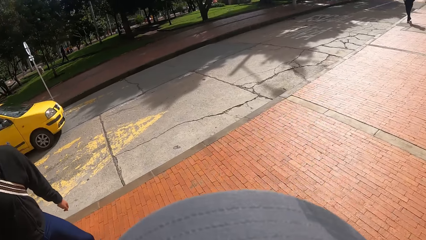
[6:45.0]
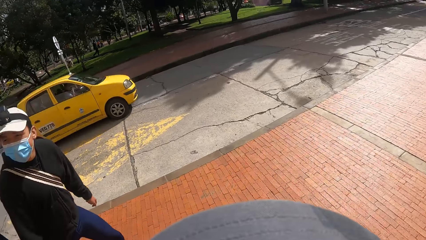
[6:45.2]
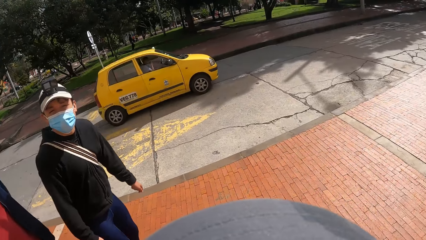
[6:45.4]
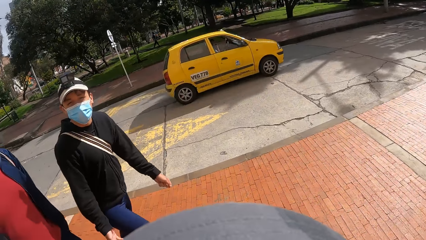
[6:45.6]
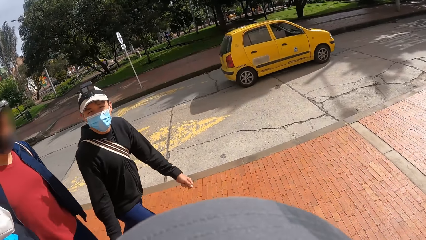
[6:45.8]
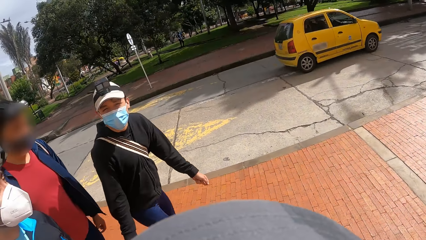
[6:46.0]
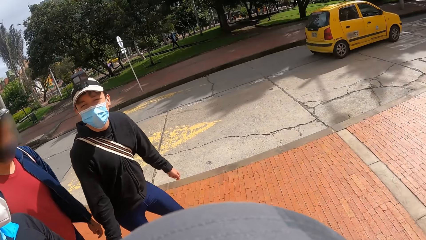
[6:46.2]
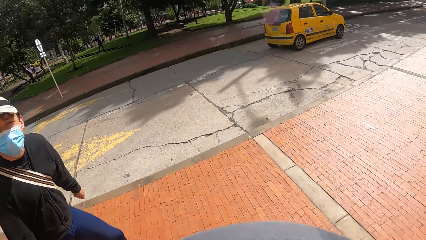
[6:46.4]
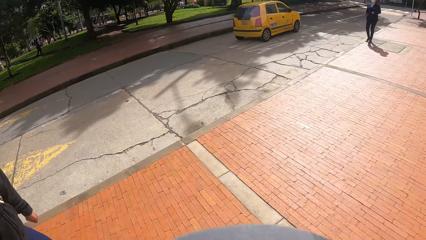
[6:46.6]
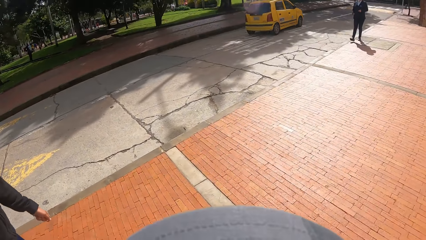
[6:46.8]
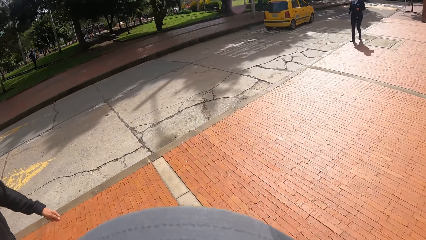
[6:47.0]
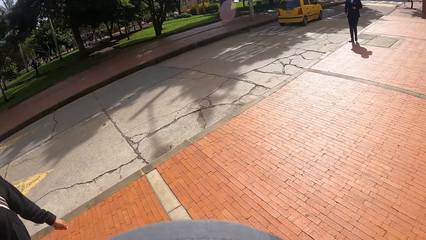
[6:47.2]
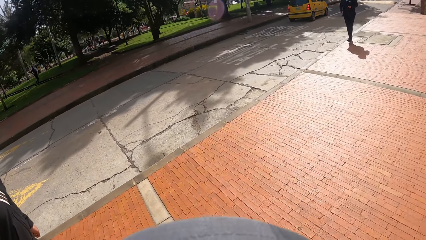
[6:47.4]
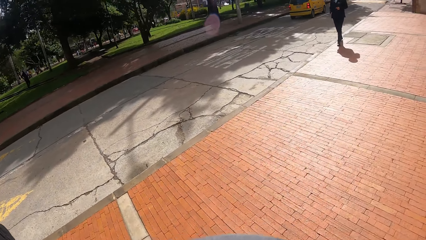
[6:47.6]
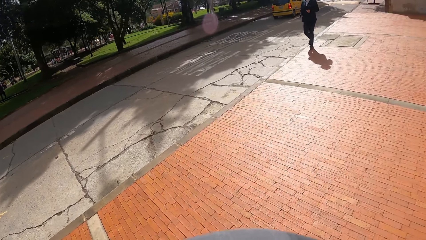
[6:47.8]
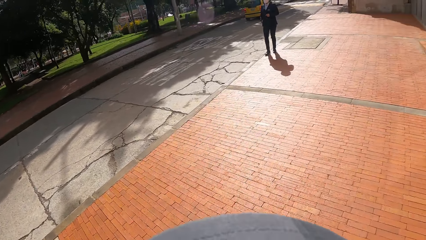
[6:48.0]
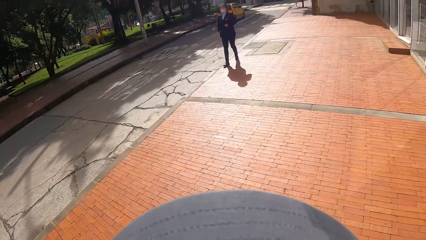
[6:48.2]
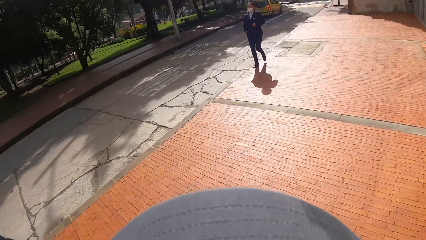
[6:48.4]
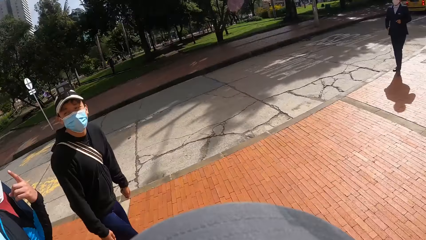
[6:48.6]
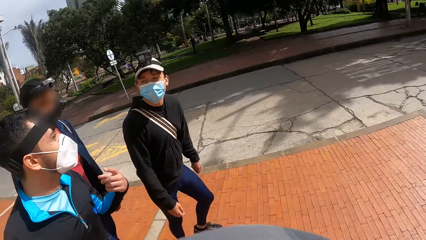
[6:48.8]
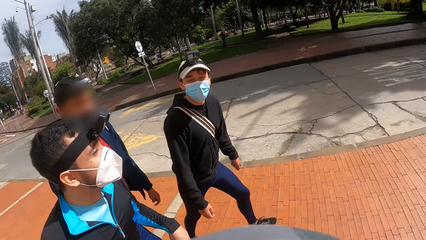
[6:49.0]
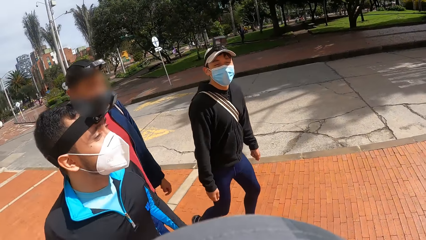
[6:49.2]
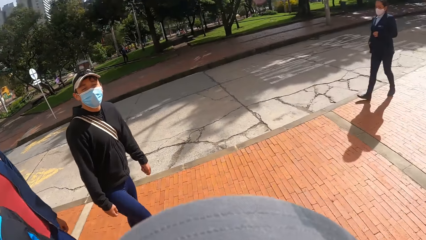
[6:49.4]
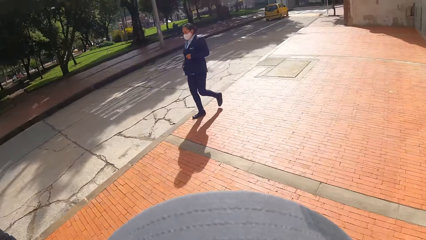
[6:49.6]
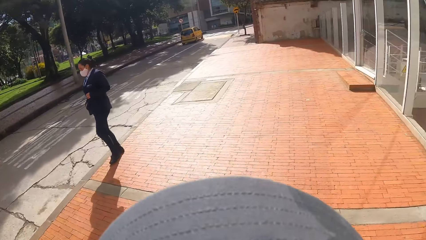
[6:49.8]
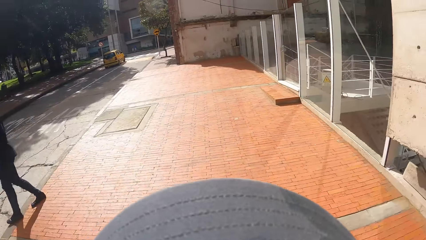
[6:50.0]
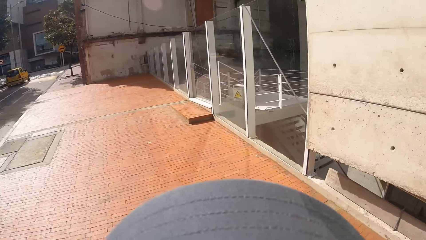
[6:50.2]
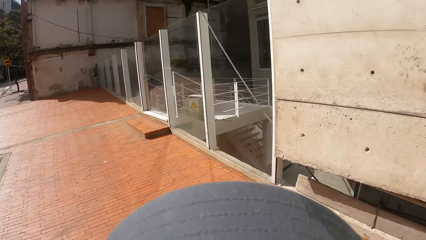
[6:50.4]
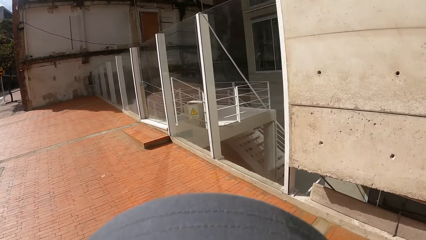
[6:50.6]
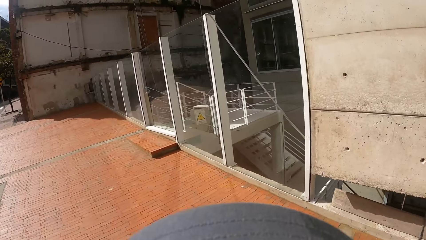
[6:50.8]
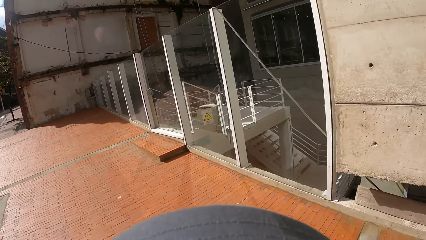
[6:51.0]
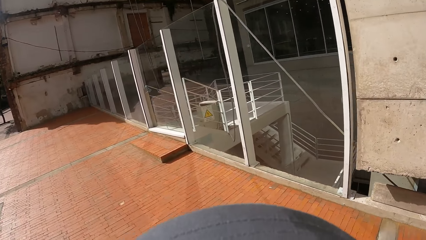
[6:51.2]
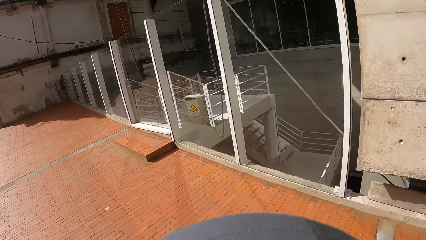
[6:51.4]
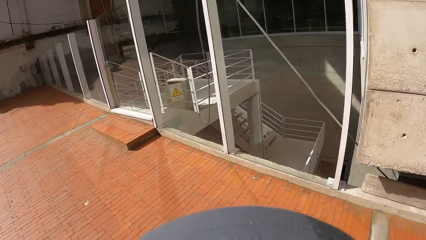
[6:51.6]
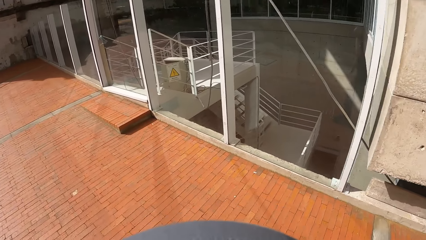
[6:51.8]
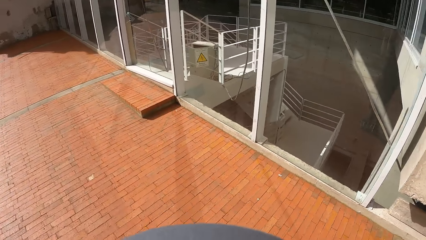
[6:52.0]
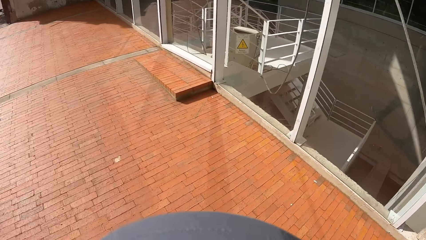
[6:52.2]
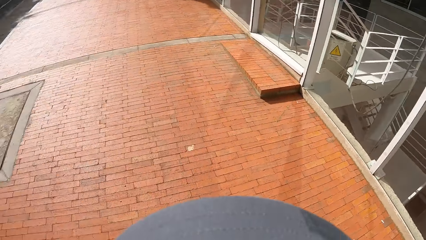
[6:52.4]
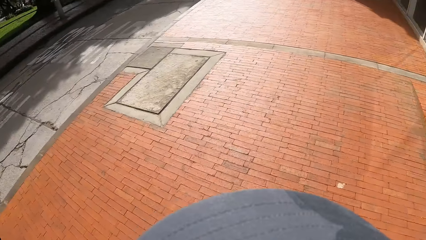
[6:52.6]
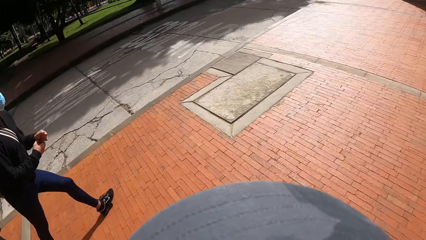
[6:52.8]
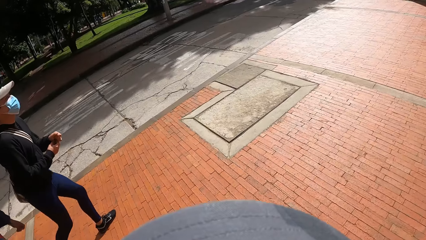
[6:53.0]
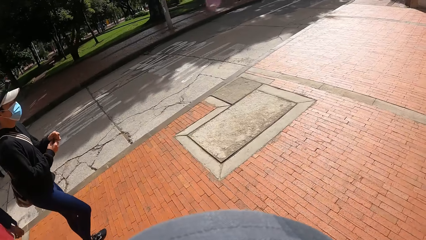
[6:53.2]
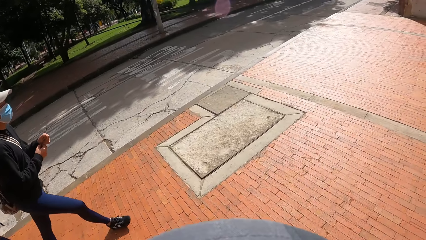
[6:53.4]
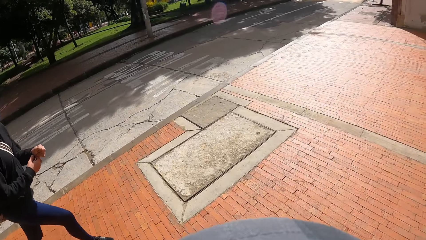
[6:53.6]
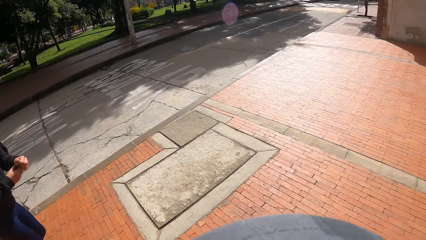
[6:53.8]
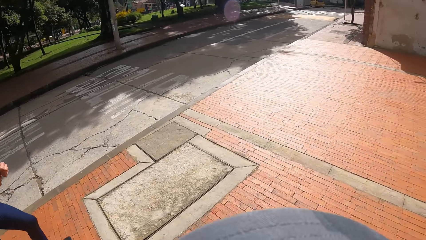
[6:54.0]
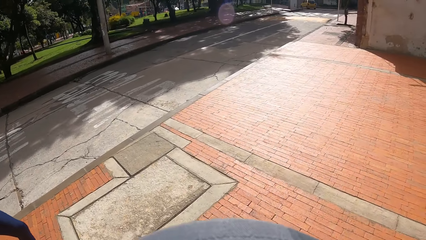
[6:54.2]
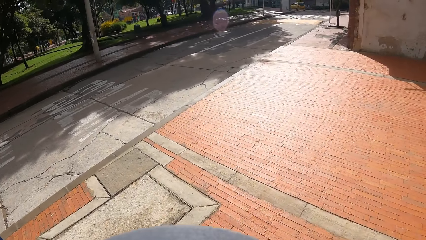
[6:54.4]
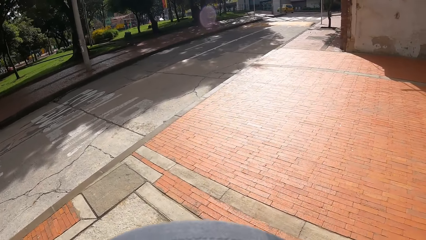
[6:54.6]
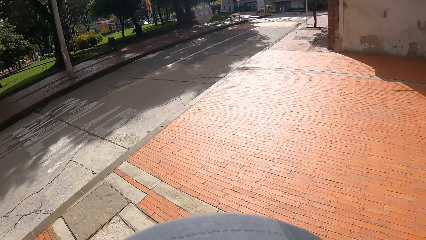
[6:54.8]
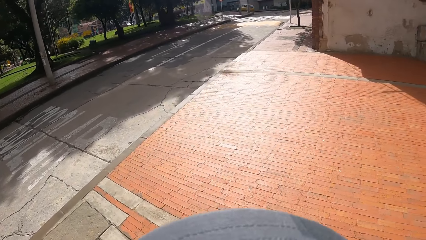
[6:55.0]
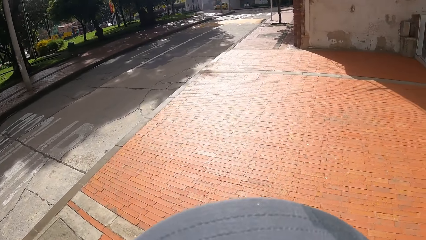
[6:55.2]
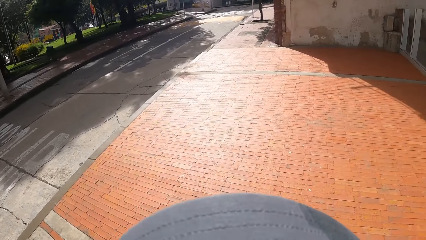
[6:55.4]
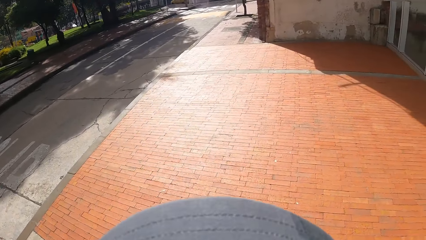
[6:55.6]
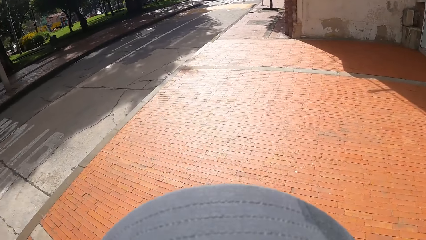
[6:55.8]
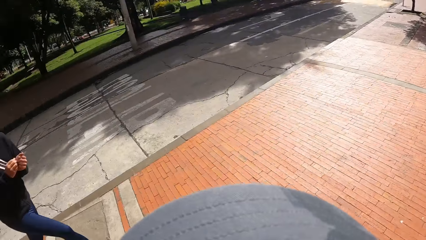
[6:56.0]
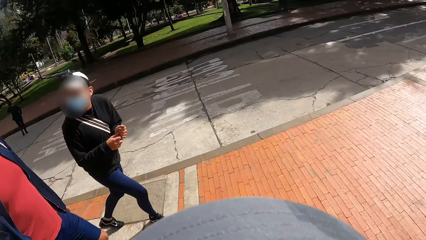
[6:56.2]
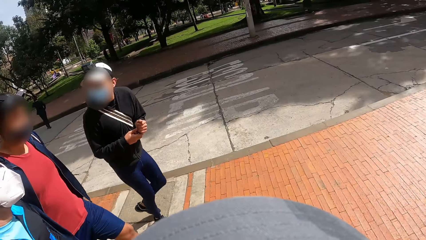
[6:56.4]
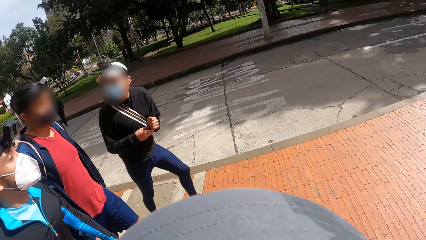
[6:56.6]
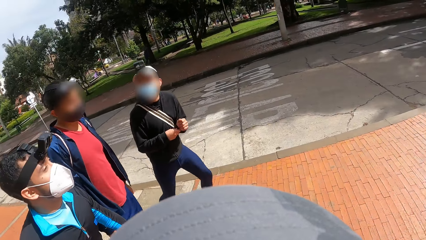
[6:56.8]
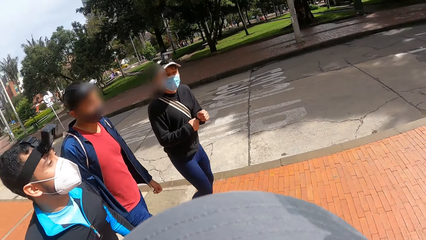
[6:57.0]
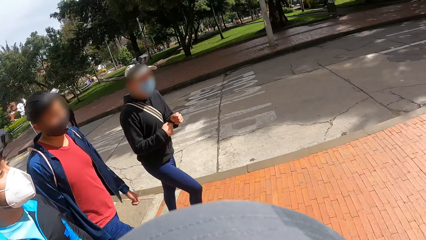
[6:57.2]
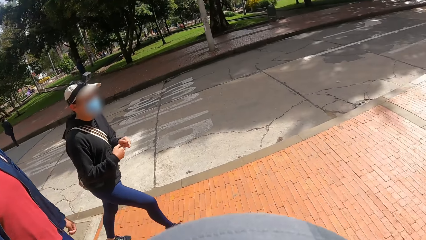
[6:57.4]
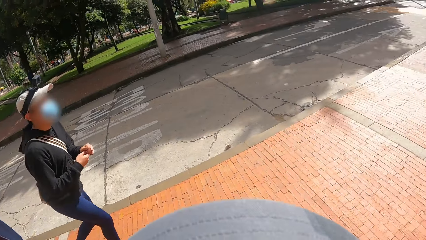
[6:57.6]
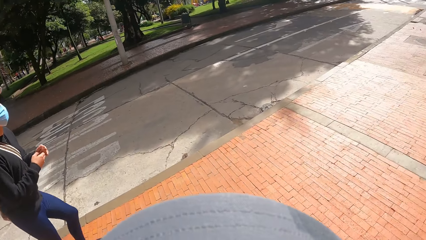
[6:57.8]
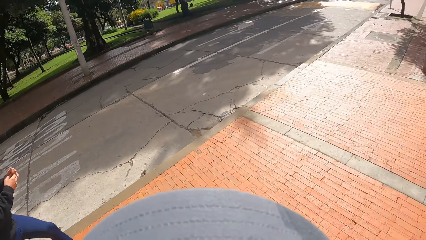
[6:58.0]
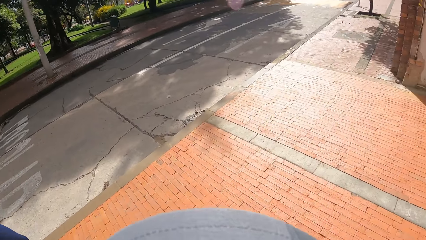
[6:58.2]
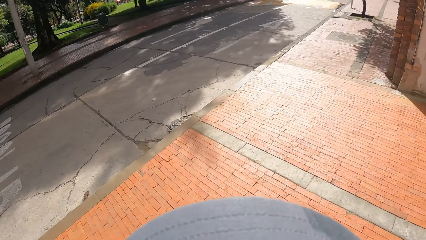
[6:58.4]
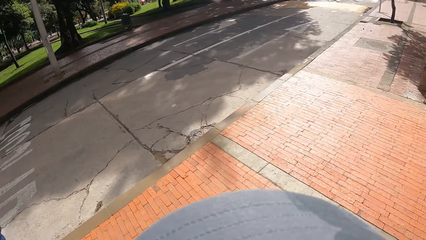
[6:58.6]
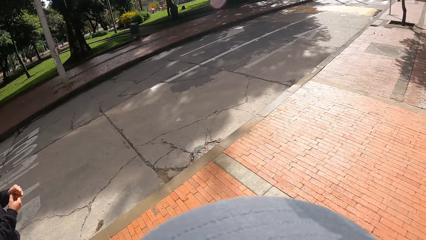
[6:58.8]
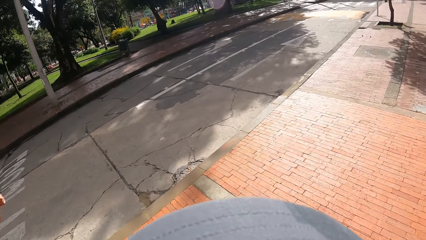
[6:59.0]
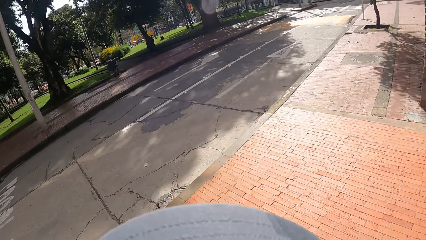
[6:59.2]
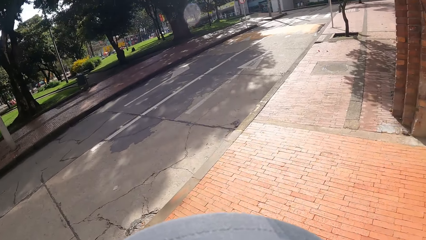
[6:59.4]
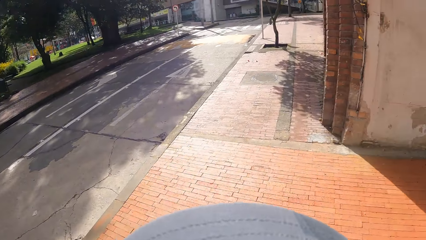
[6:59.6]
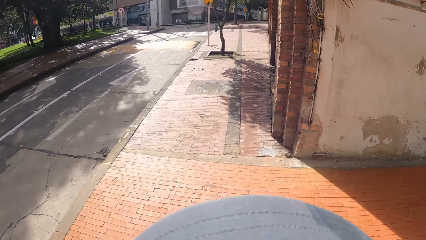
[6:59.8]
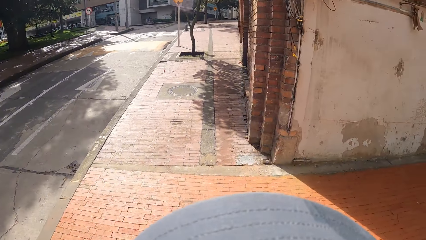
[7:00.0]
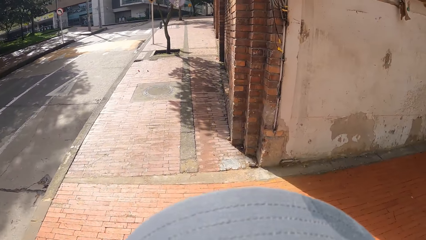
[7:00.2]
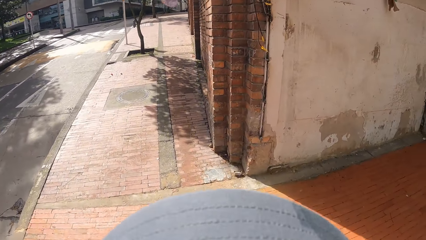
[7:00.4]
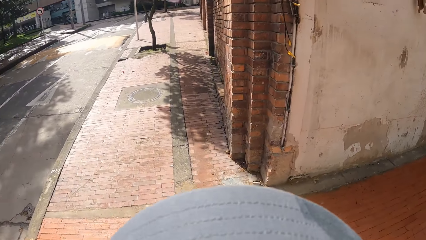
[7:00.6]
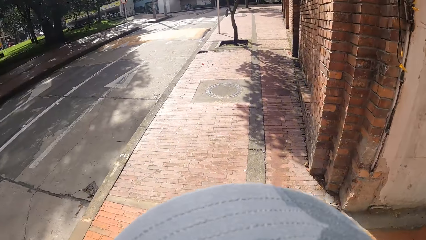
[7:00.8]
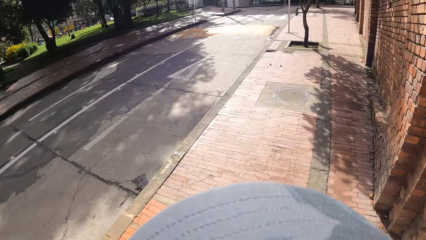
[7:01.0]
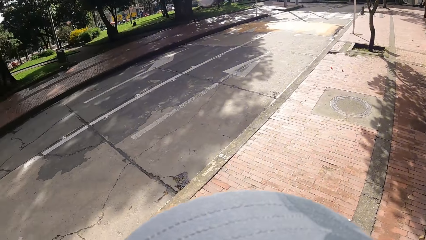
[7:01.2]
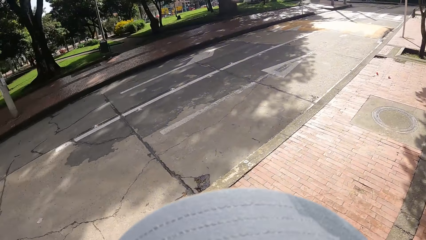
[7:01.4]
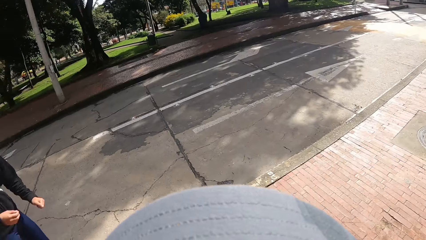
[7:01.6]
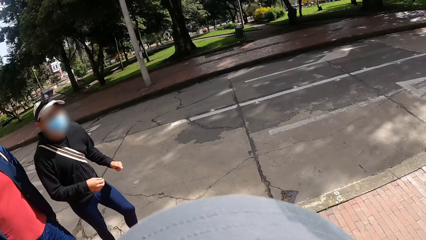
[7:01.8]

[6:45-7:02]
A man interacts with the camera wearer. The camera wearer looks at the colleagues. They look at a building. They look at the street. The man interacts with another man. The camera wearer looks at the colleagues. They look around the streets.
